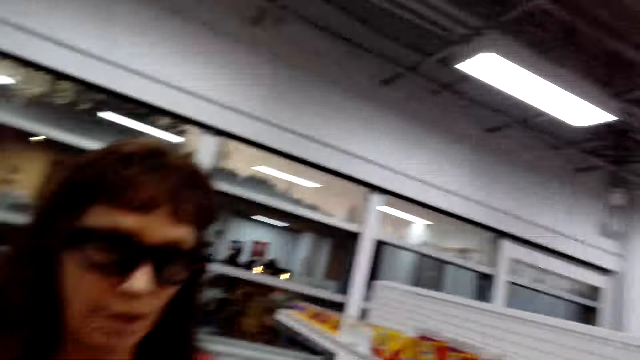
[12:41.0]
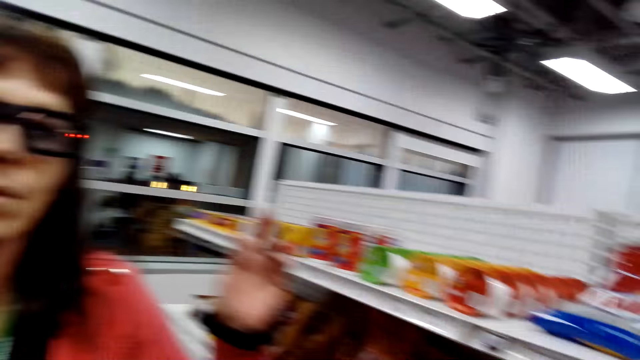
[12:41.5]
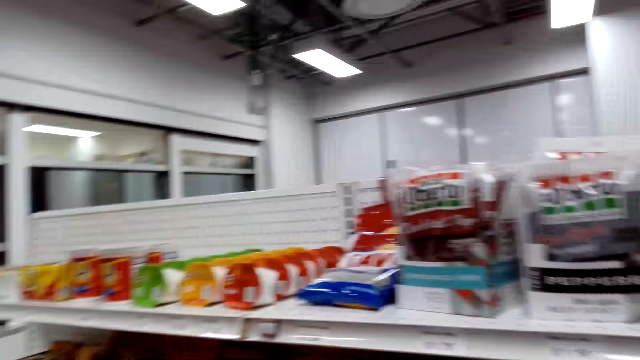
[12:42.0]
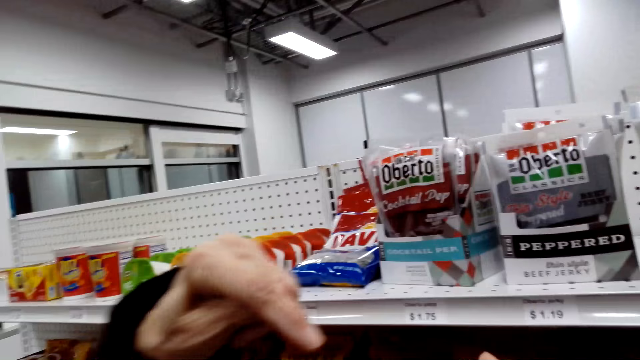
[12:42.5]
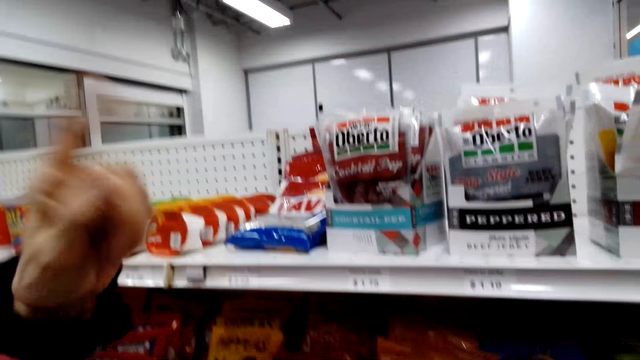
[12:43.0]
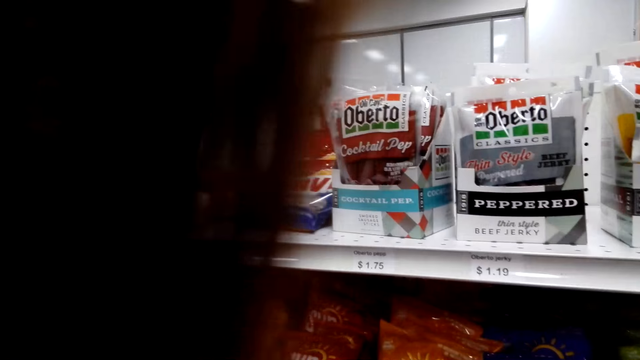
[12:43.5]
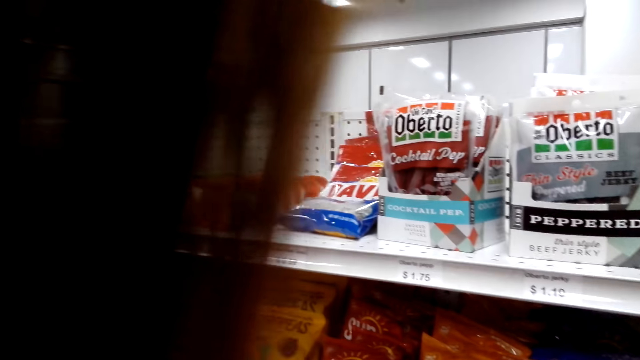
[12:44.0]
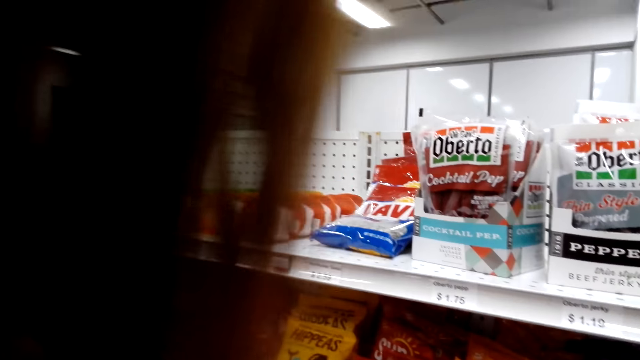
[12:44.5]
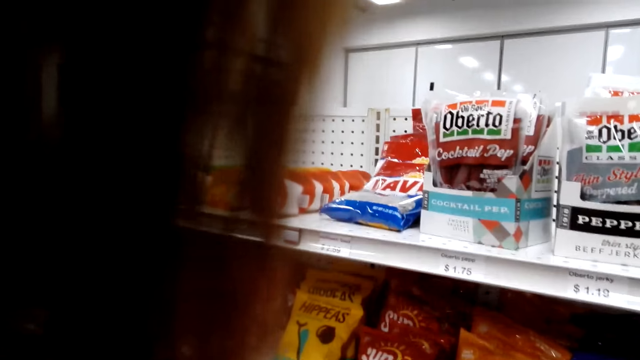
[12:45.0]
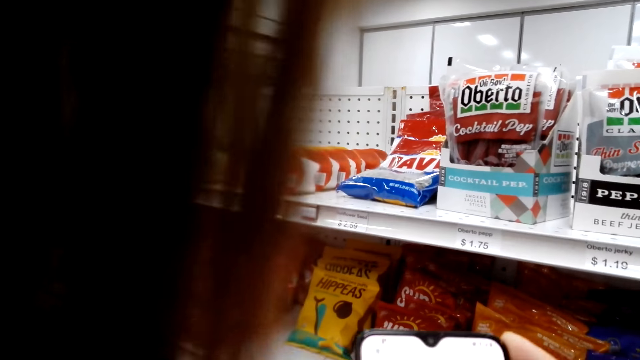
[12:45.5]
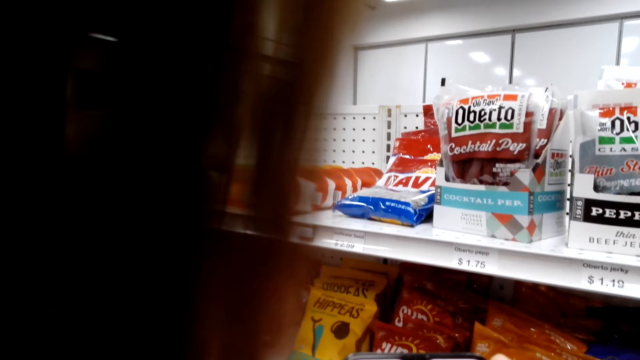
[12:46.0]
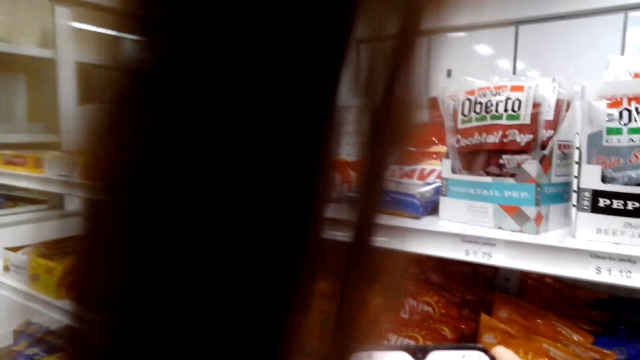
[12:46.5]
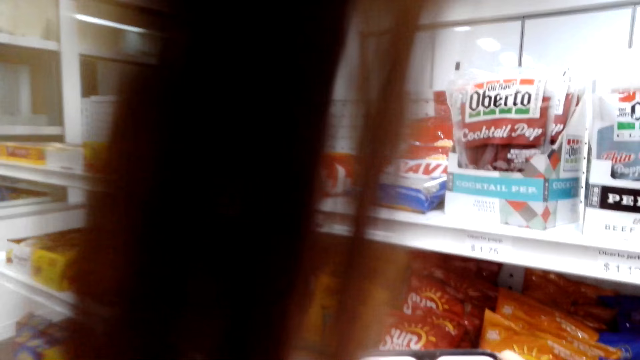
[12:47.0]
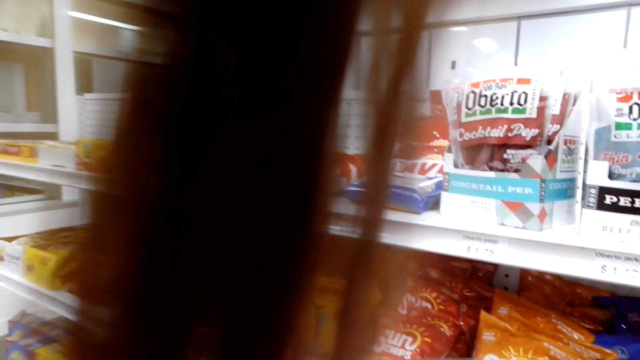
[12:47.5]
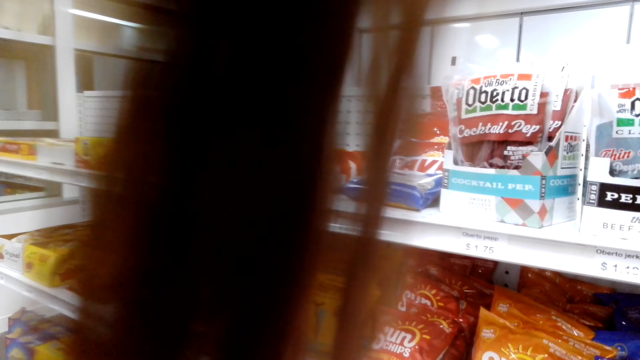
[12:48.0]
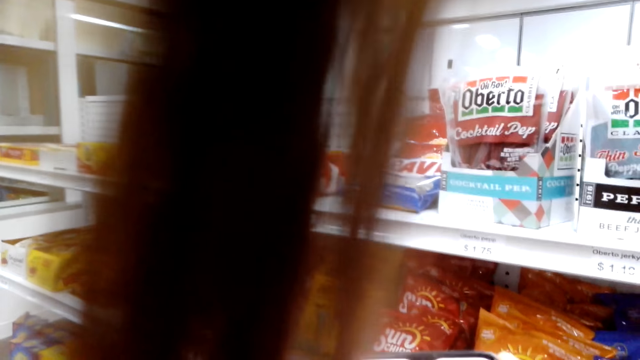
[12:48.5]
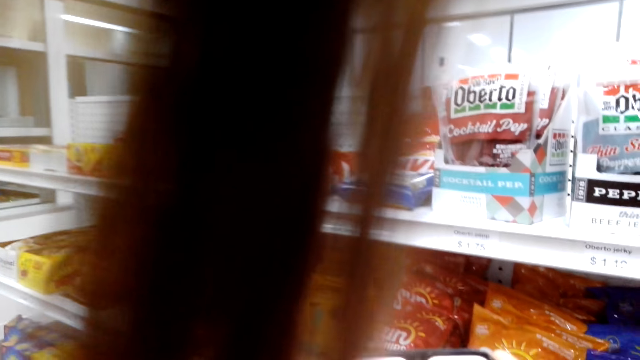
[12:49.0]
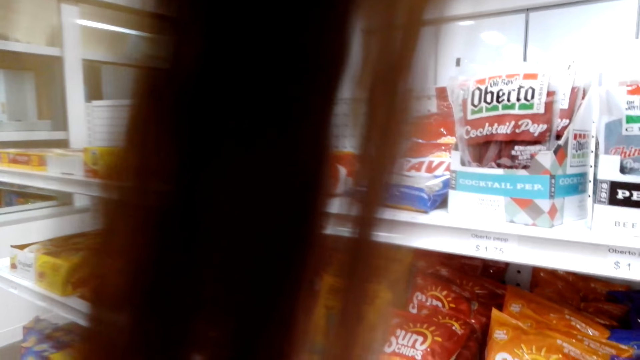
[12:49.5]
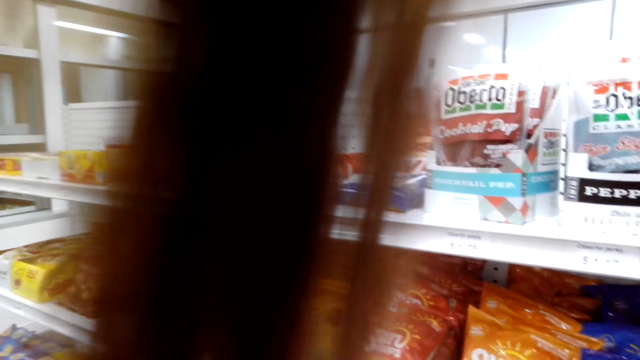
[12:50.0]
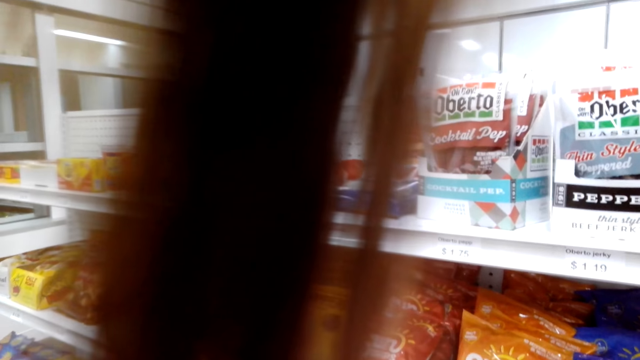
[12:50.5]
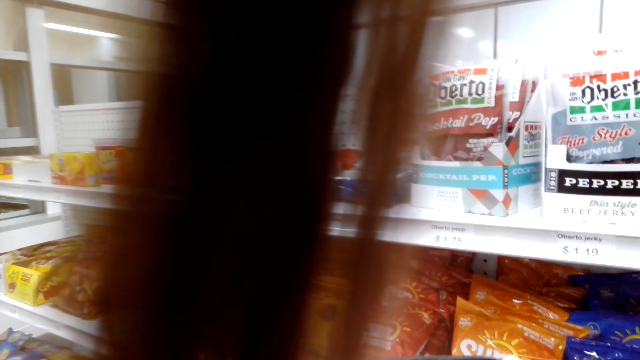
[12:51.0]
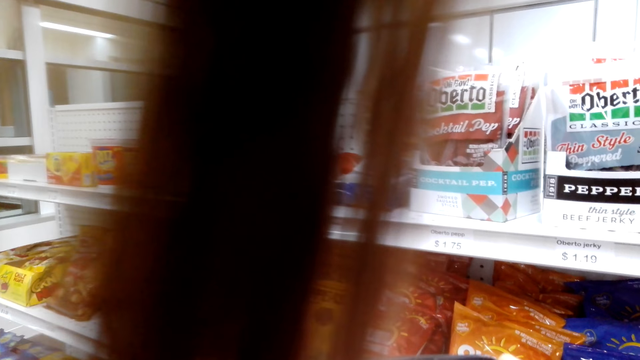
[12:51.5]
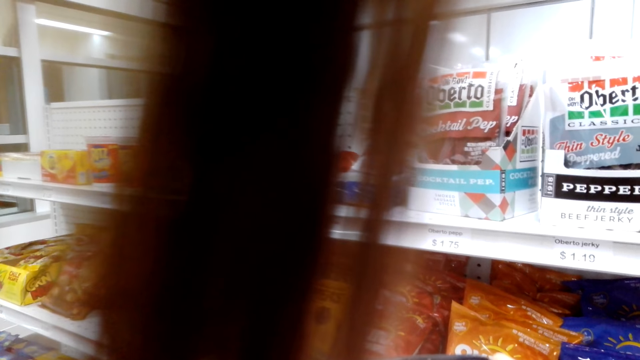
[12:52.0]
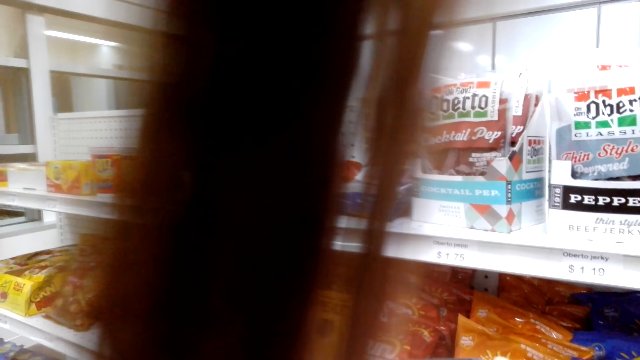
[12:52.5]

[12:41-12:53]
A person does hand movements.

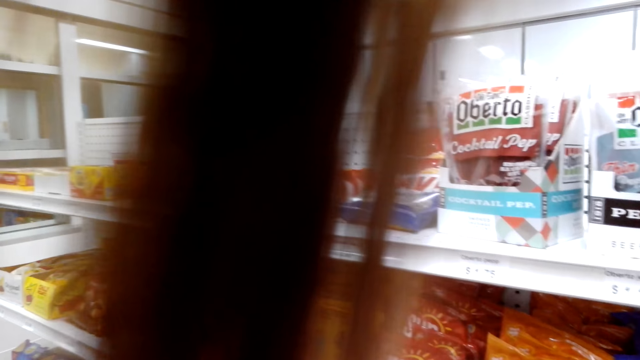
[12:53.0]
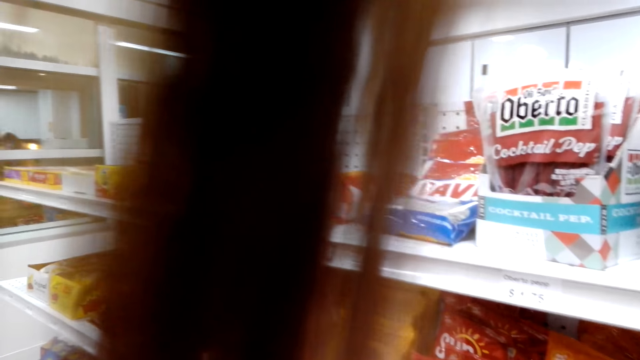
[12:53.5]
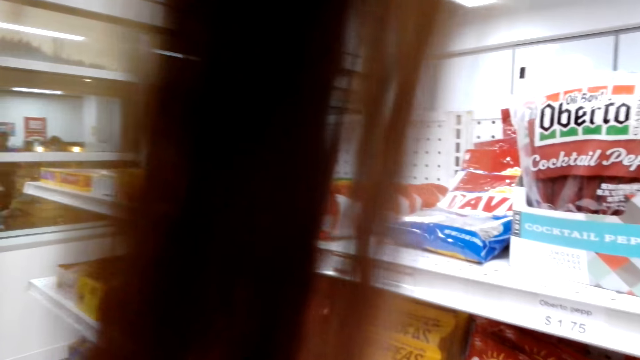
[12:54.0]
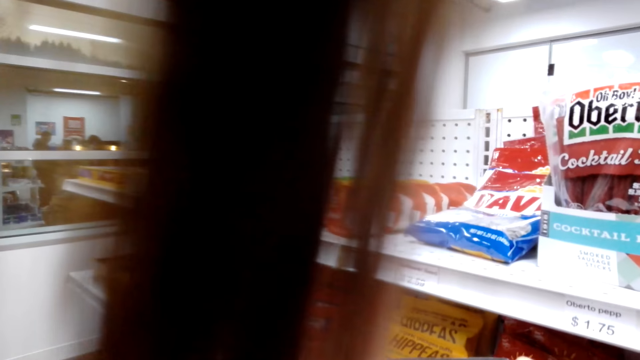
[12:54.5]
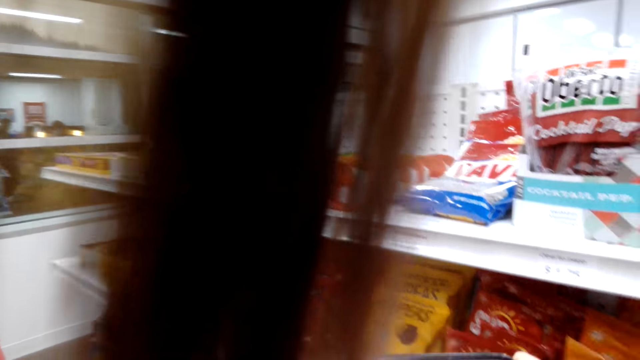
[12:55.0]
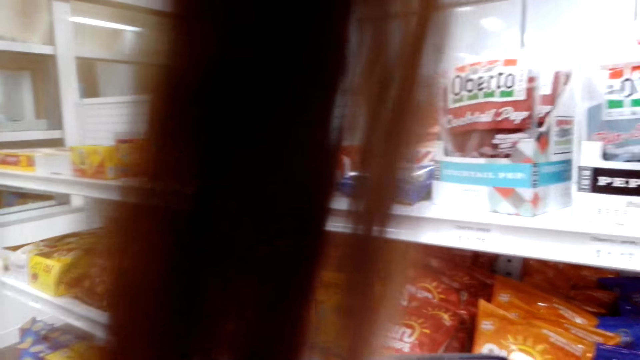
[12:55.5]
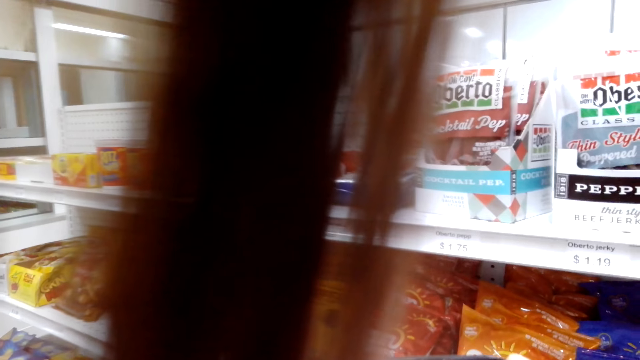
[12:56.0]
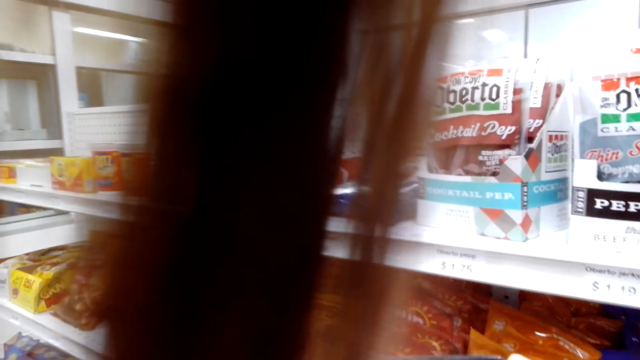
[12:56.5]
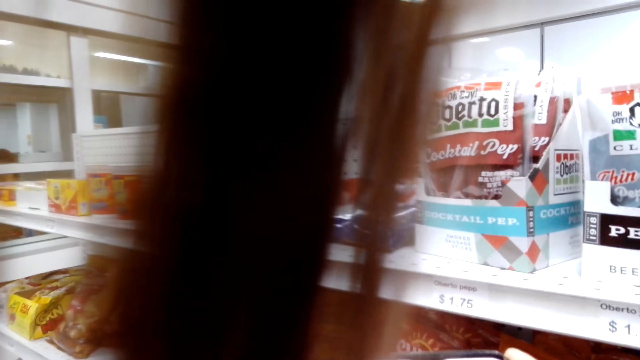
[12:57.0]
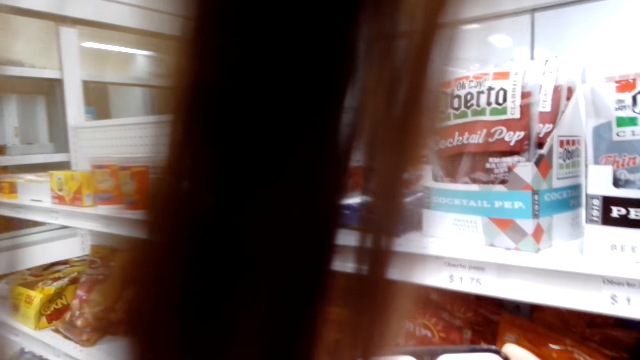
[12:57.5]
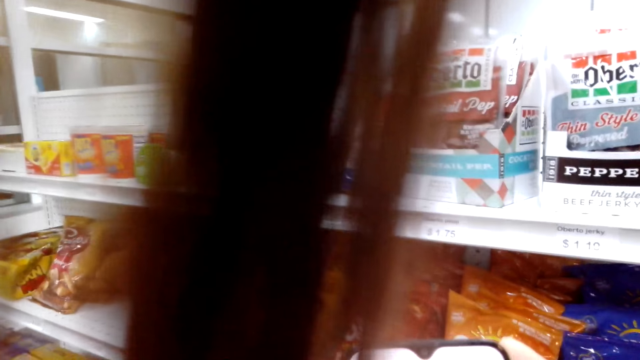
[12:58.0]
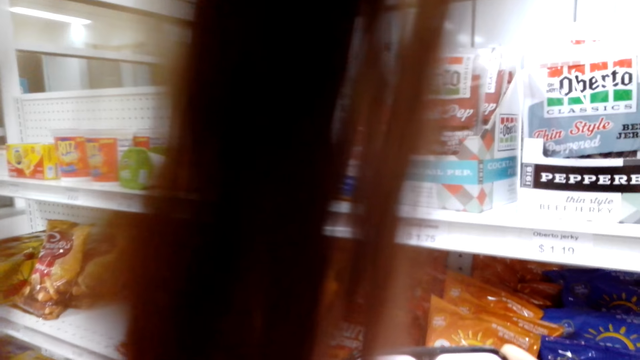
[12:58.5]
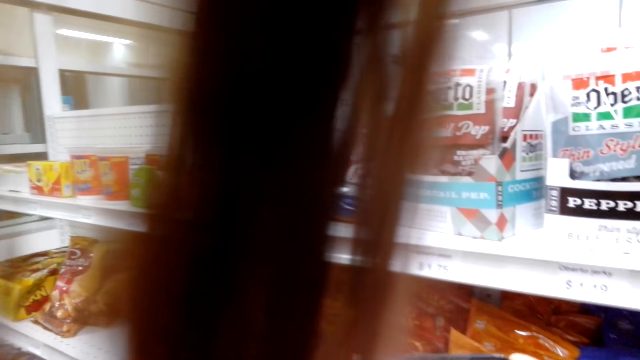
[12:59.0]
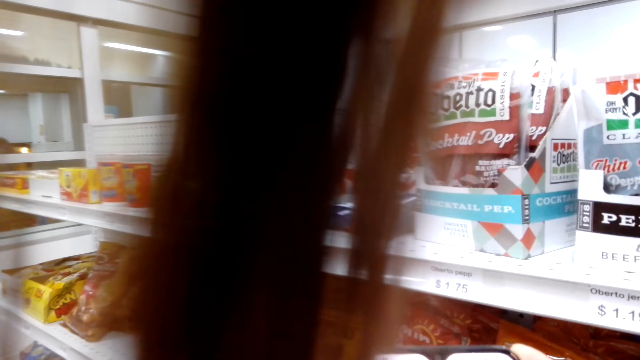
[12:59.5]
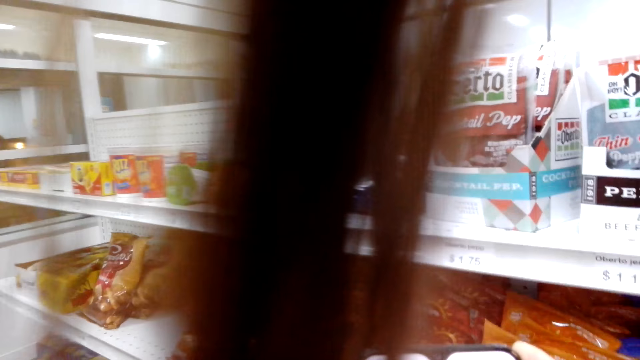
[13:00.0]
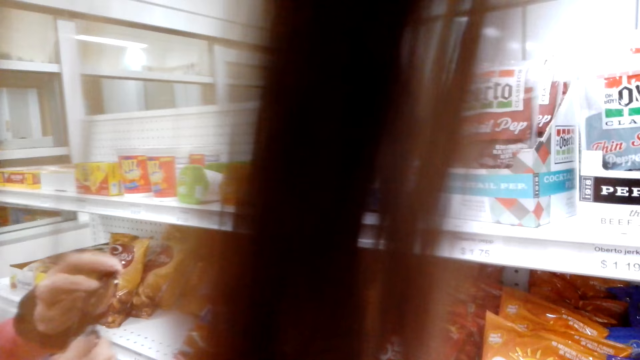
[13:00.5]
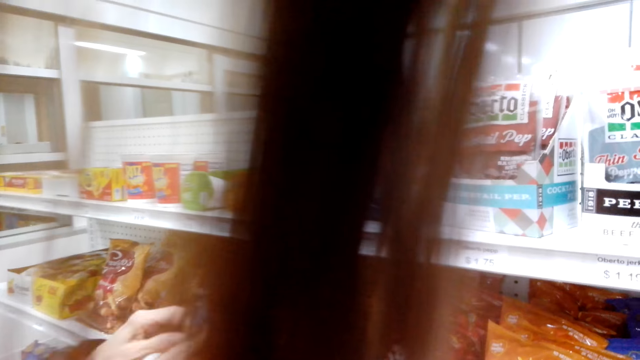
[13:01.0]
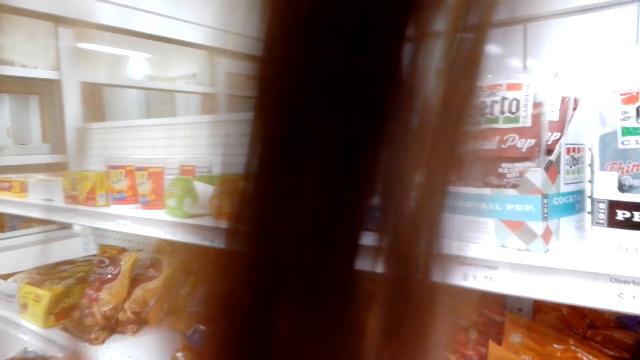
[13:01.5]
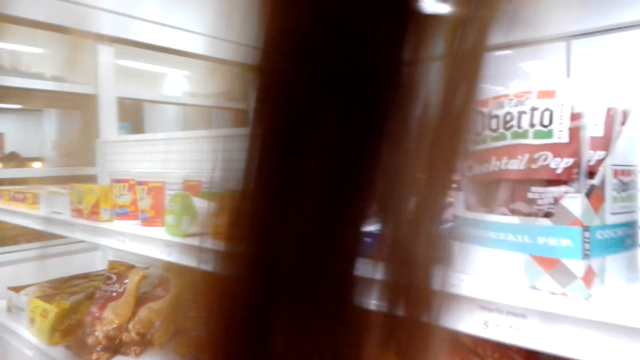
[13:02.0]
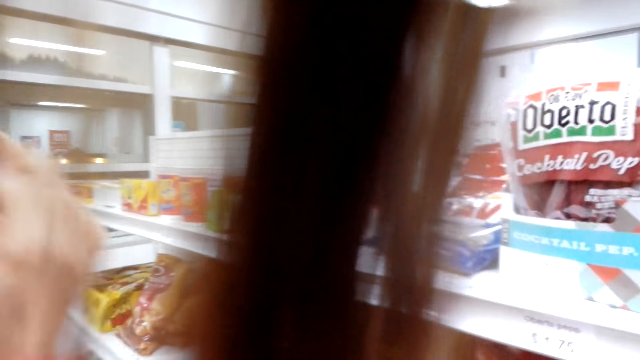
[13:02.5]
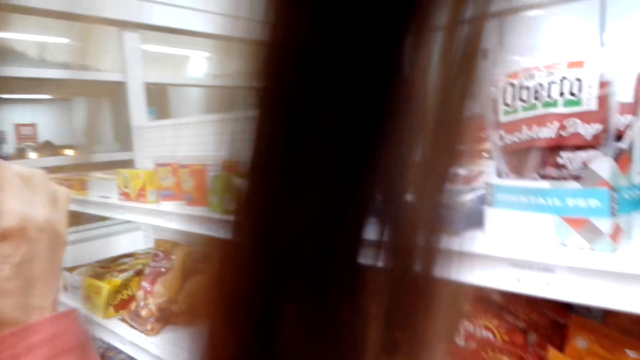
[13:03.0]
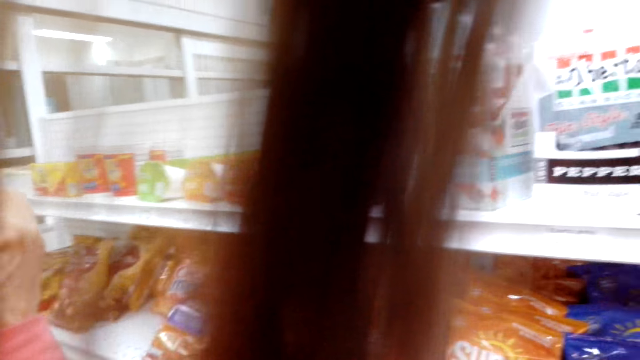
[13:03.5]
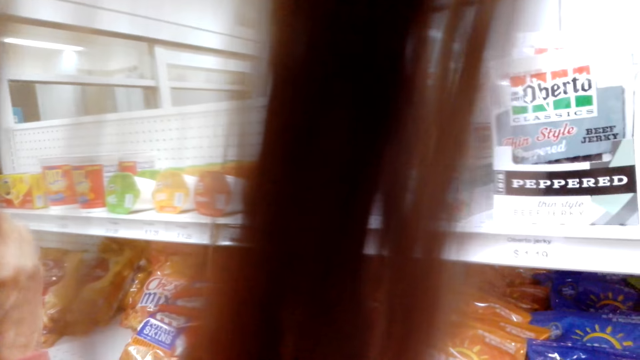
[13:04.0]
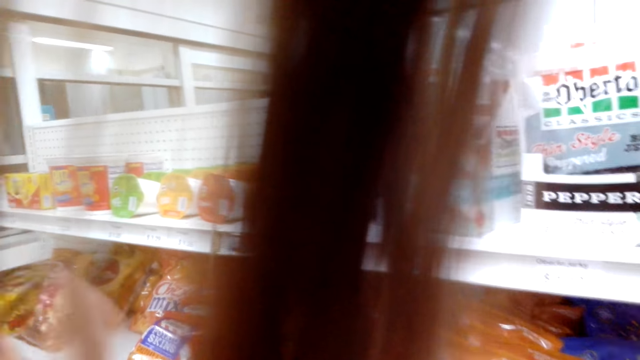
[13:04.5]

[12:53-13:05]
The camera wearer operates the phone. A person touches something. The camera wearer looks around. The person does something with the hand.
